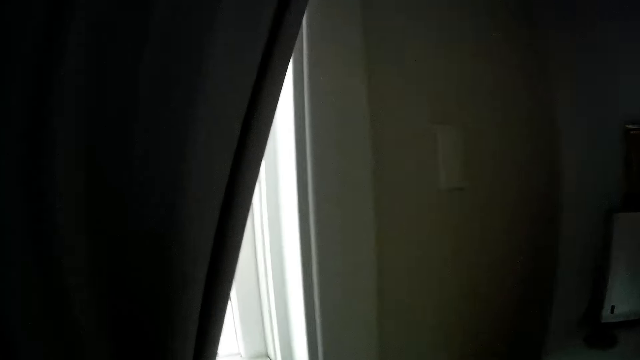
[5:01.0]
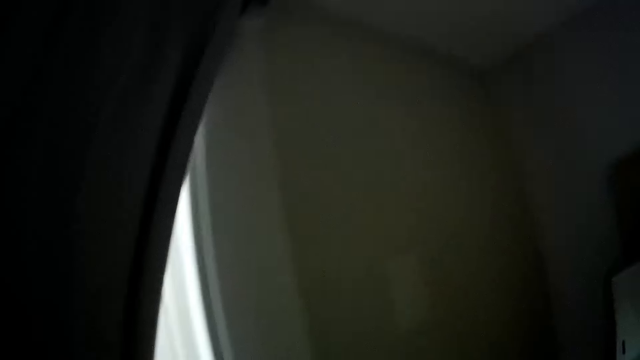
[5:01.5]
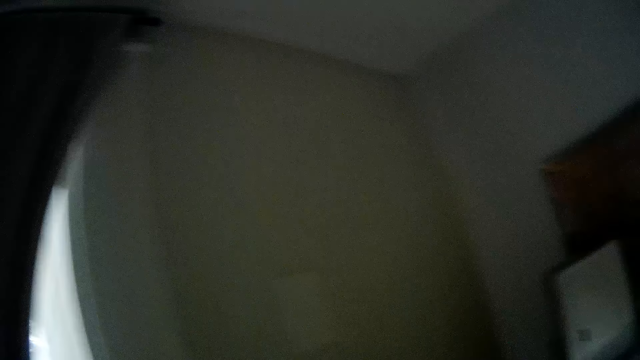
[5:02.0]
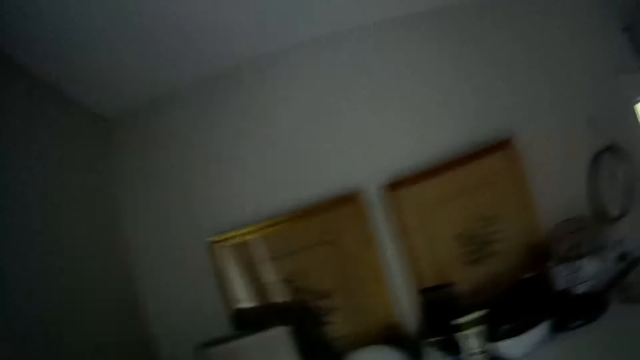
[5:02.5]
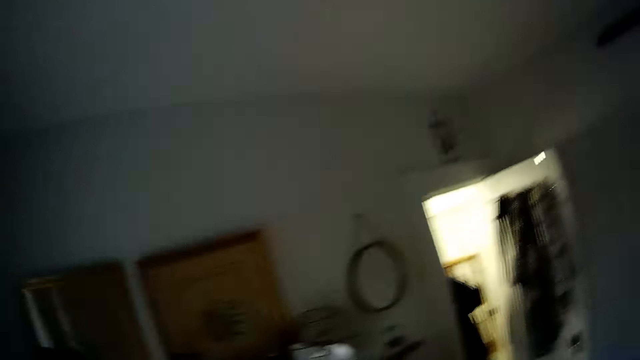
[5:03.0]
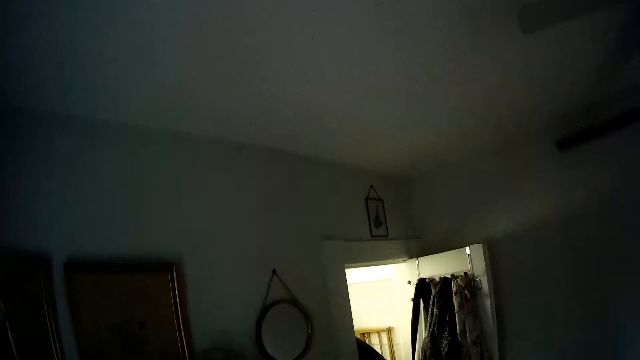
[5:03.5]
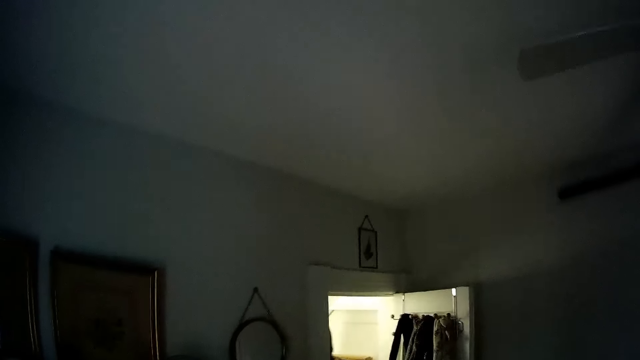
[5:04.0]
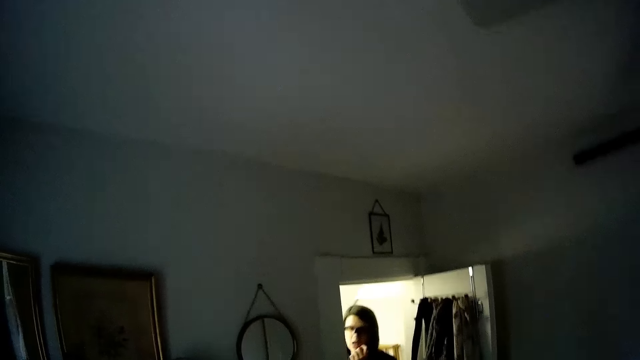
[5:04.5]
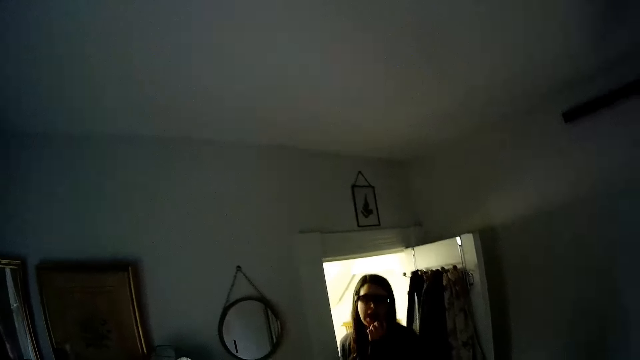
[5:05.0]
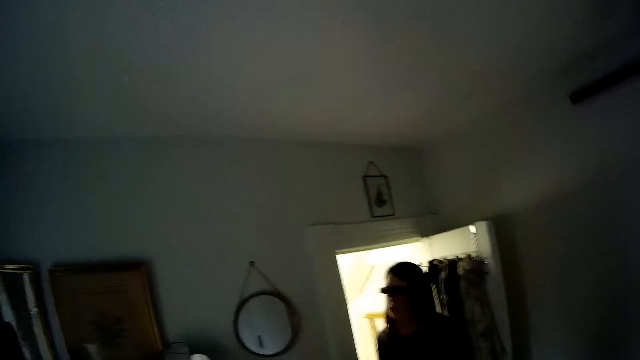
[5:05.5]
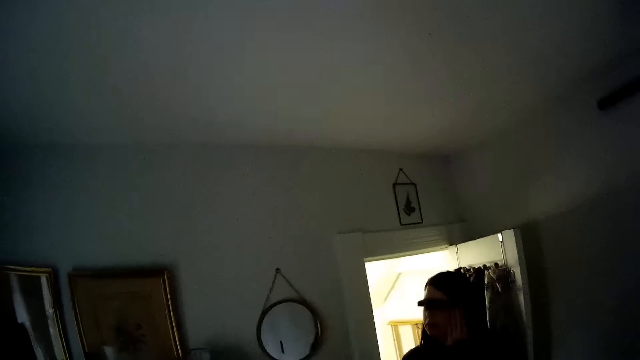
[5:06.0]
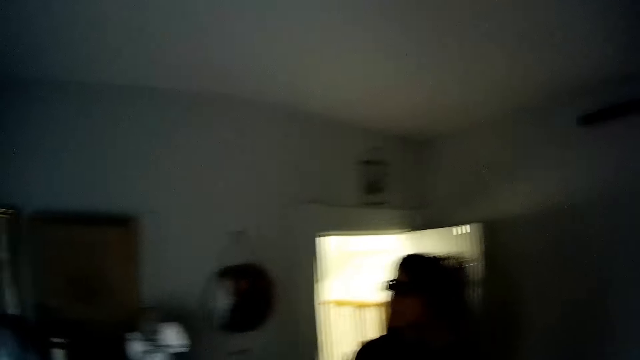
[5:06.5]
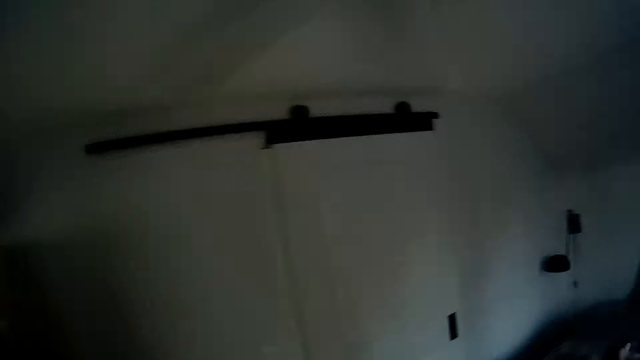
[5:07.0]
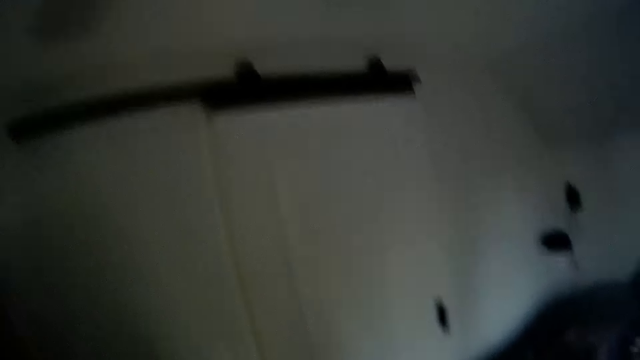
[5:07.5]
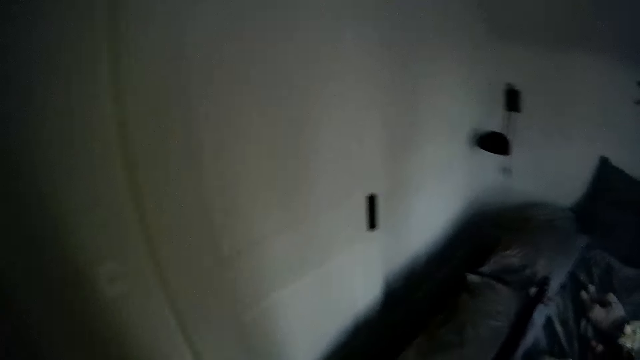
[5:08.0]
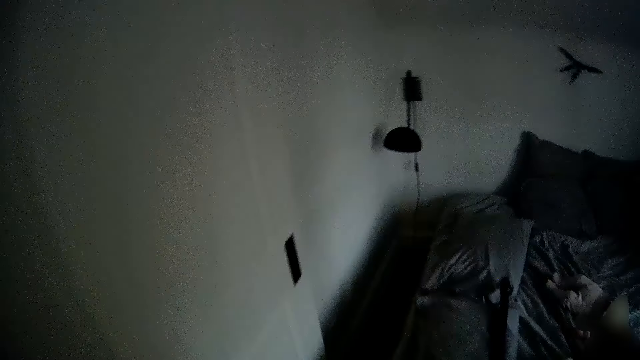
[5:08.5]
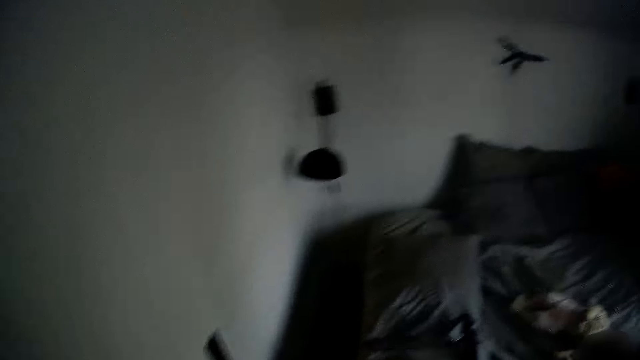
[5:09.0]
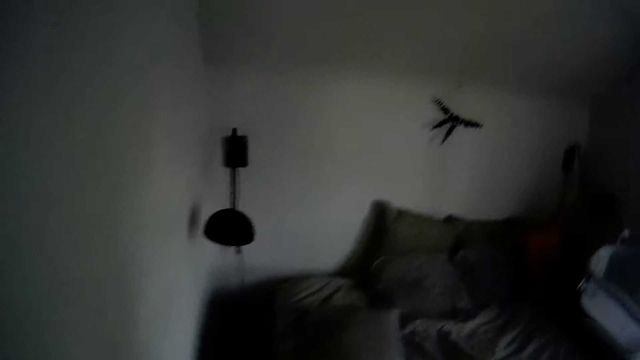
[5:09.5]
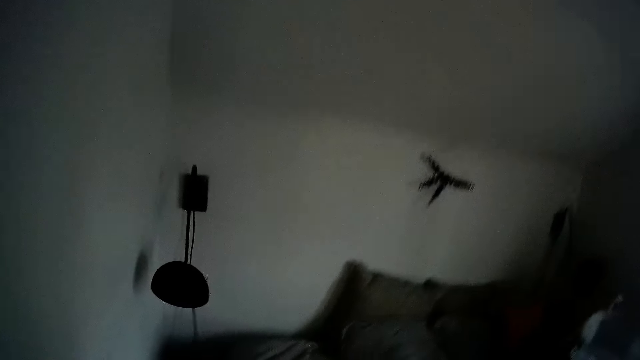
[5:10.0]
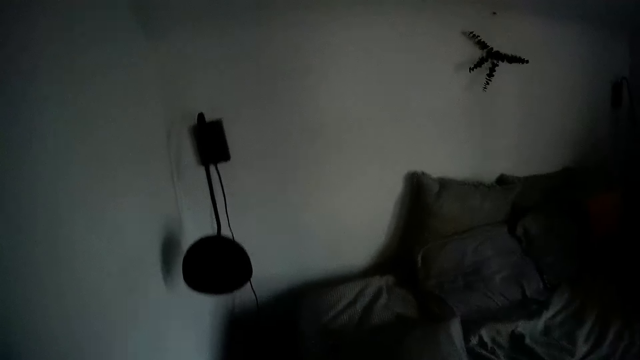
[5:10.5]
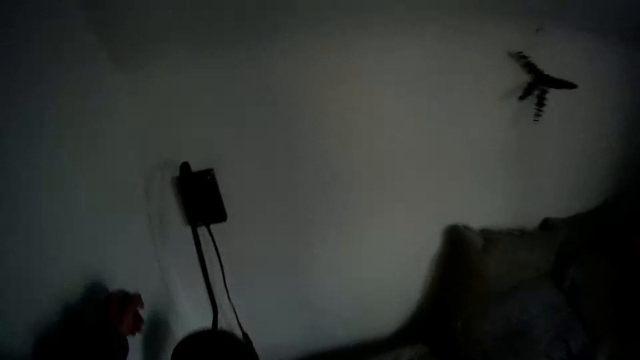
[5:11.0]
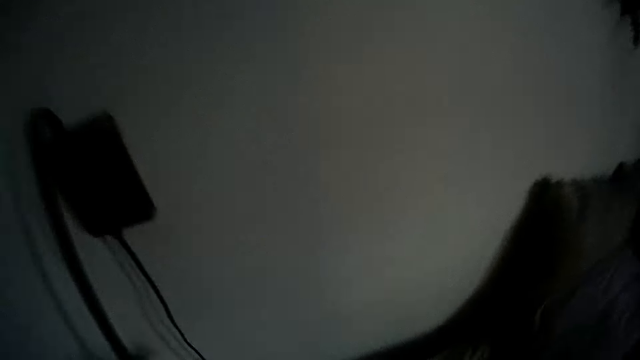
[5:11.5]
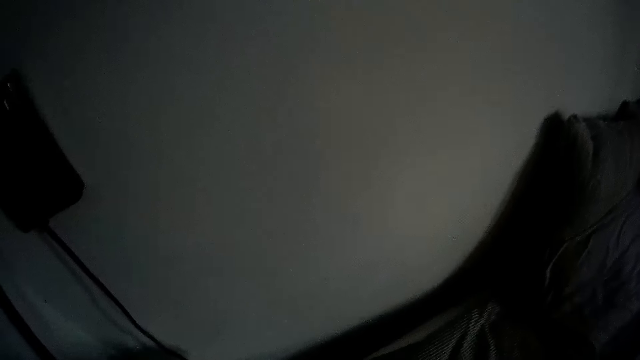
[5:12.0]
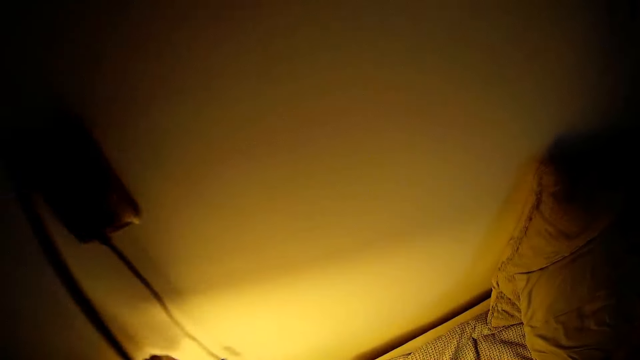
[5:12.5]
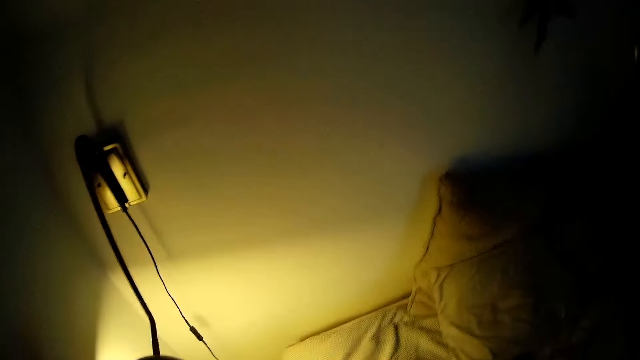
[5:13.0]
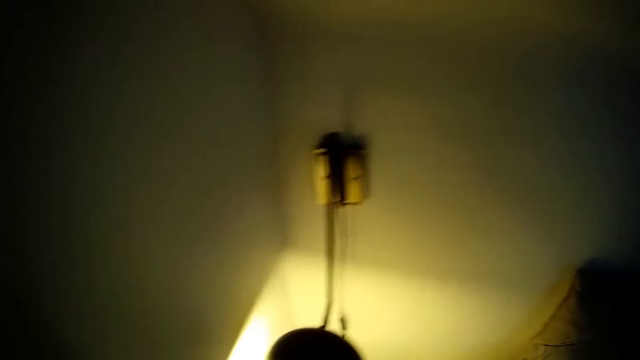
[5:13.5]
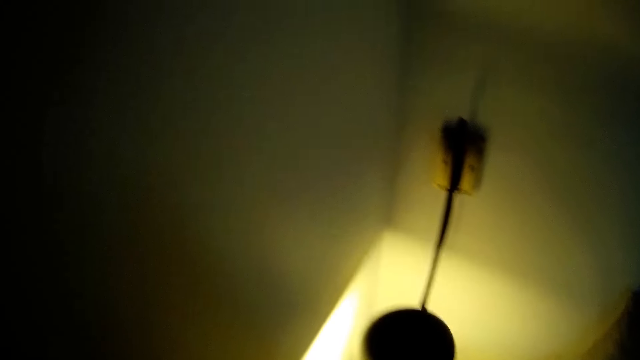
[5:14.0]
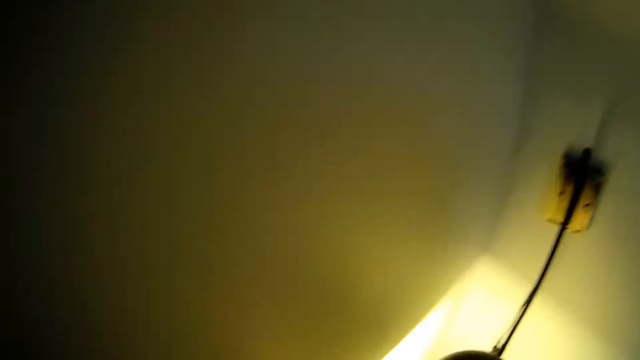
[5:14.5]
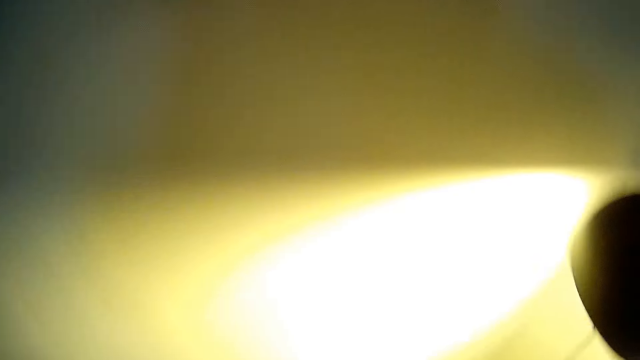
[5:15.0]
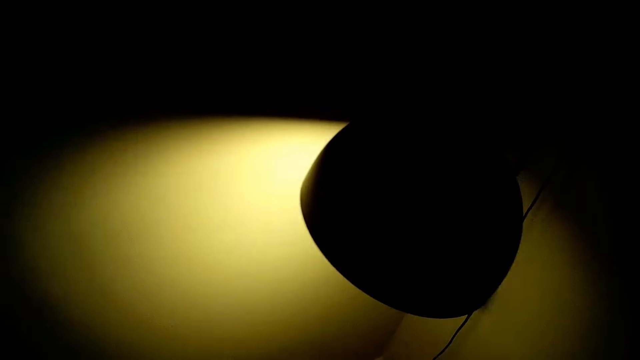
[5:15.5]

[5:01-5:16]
The camera wearer looks around and talks to the woman. The woman touches her lips with her left hand and walks out of the walk-in closet. The camera wearer walks to a bedroom. He switches on a lamp on the bedroom wall with his left hand. He talks to the woman and walks in the room.

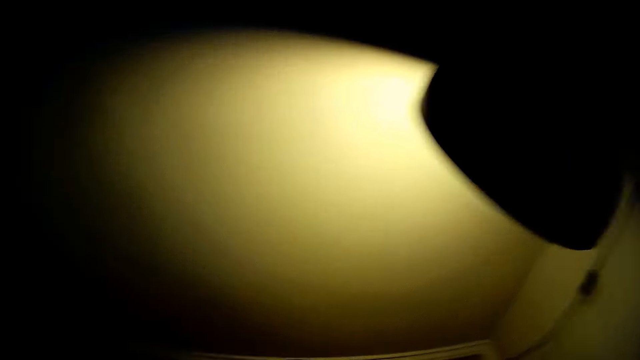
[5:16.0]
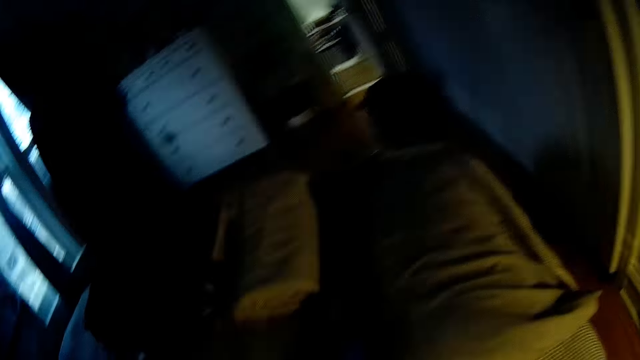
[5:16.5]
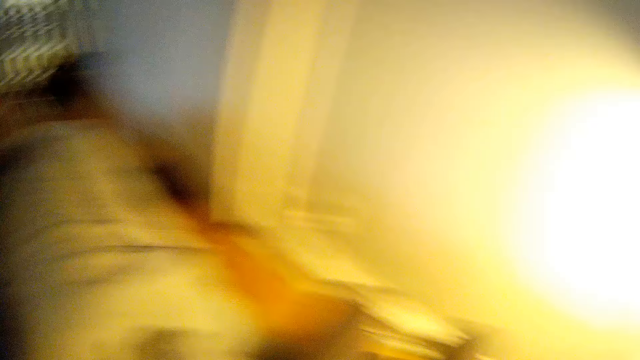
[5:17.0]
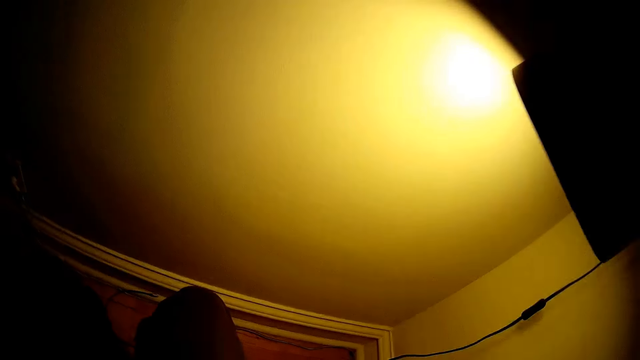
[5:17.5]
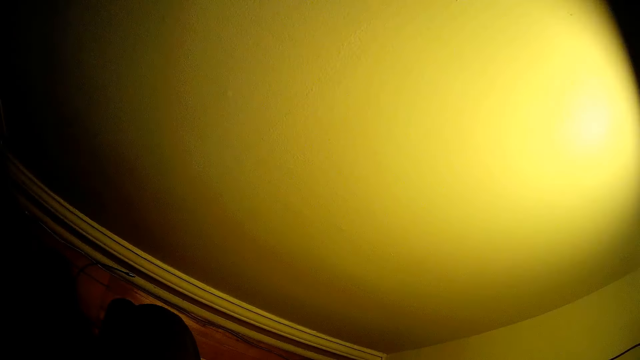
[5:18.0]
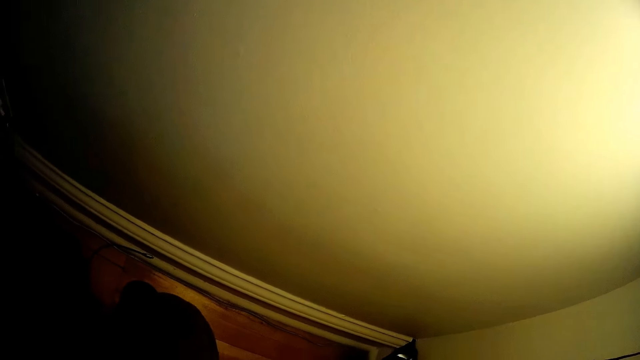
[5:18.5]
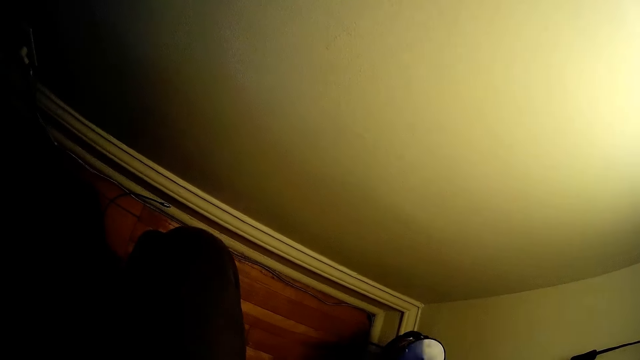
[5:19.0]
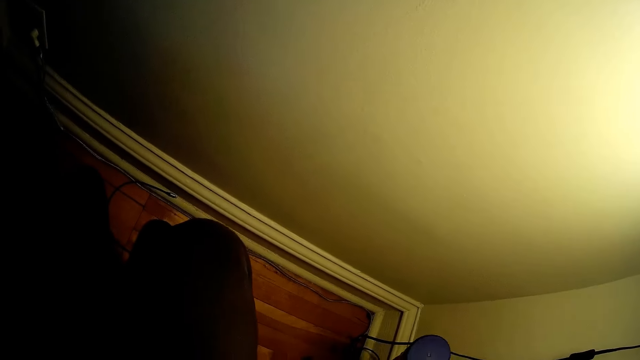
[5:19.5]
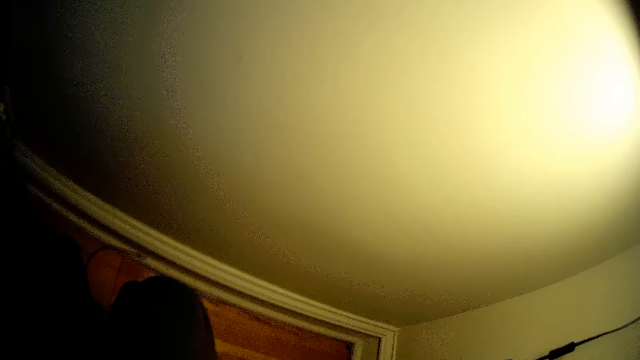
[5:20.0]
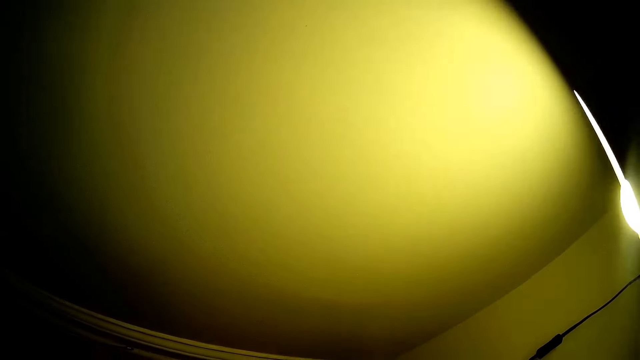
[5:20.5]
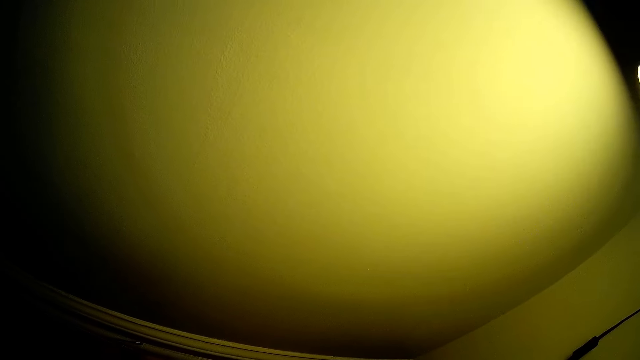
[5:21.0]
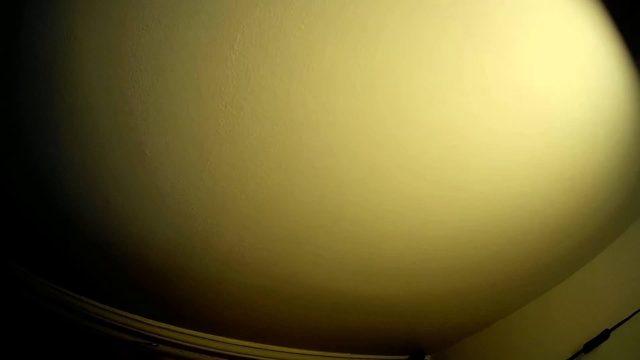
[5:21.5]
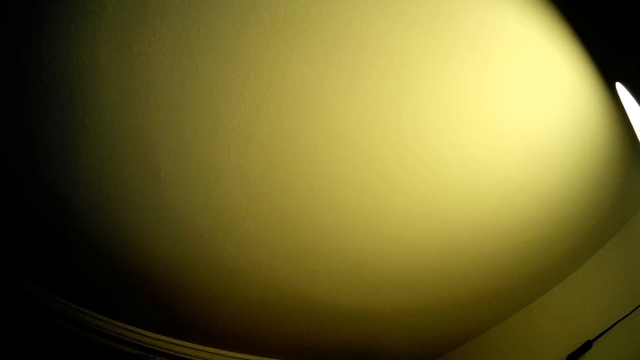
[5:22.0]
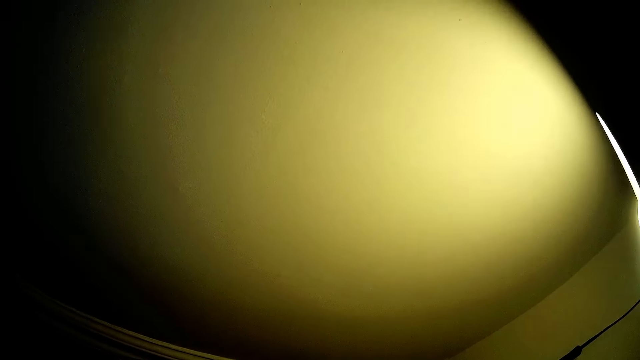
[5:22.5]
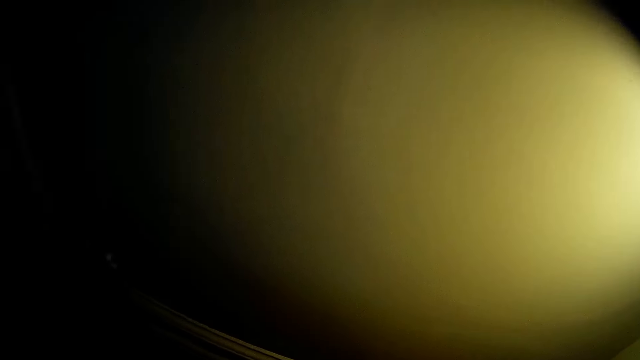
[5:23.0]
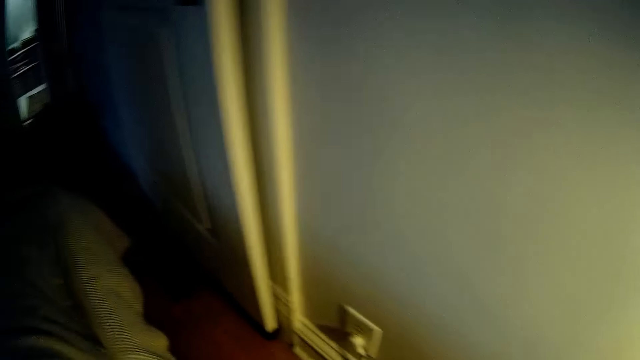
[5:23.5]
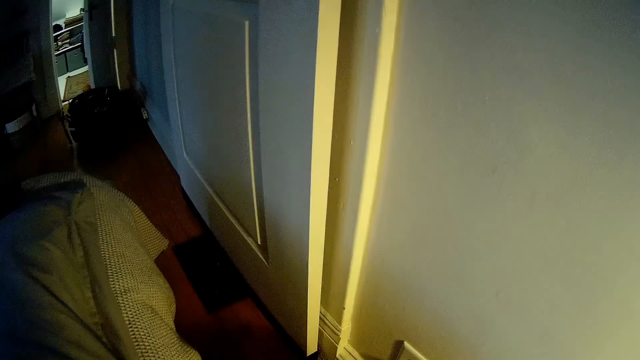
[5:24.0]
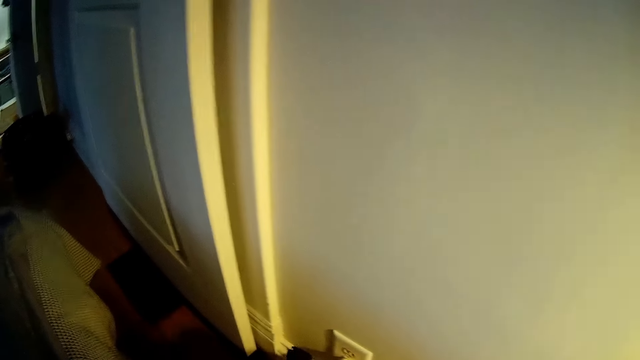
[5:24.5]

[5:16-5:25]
The camera wearer looks around.
